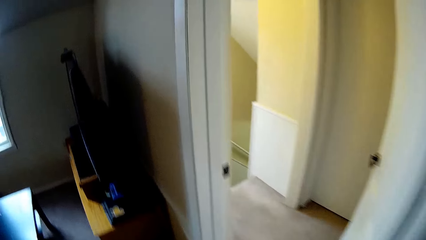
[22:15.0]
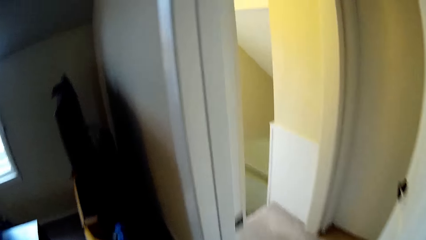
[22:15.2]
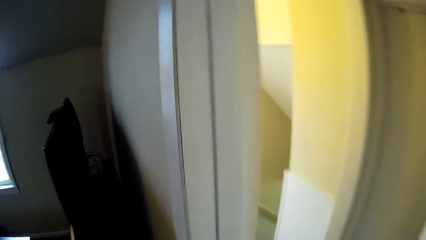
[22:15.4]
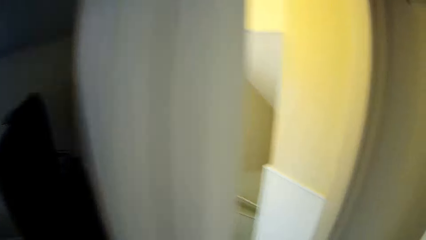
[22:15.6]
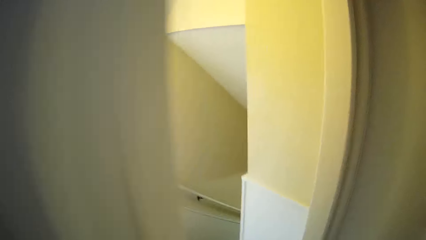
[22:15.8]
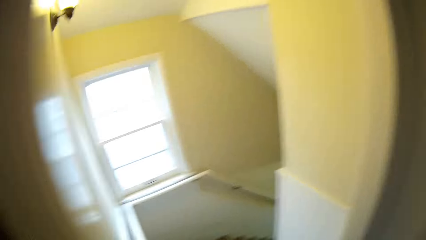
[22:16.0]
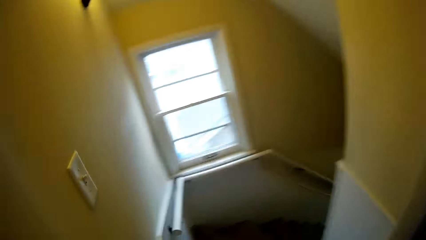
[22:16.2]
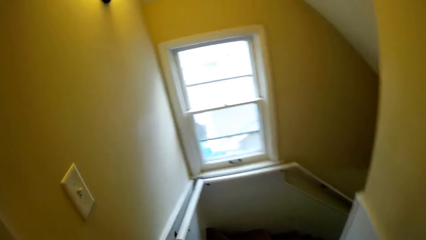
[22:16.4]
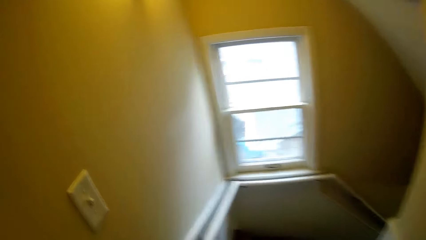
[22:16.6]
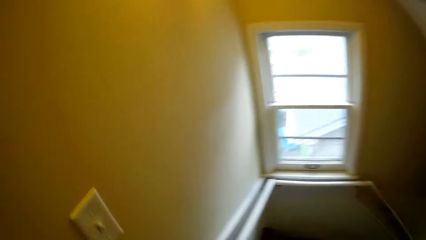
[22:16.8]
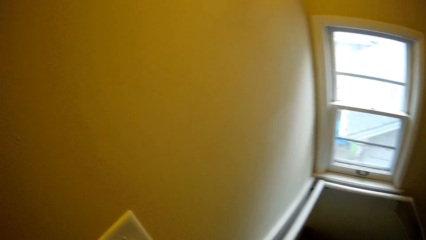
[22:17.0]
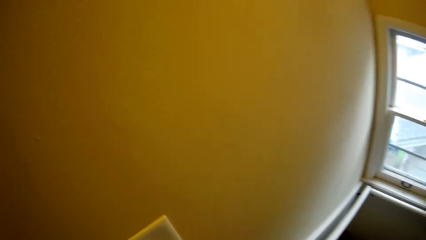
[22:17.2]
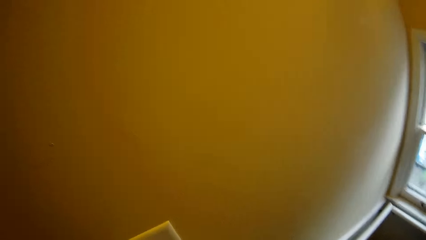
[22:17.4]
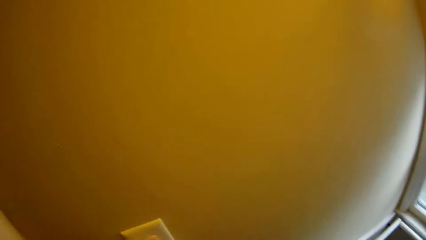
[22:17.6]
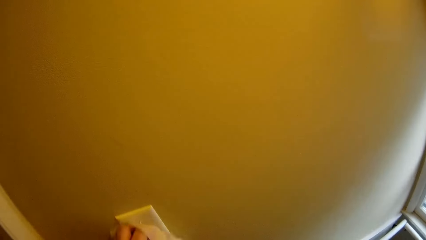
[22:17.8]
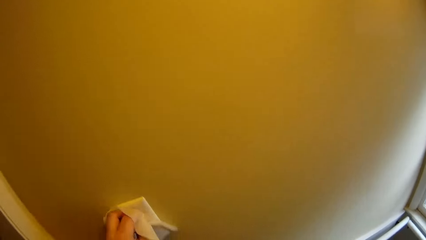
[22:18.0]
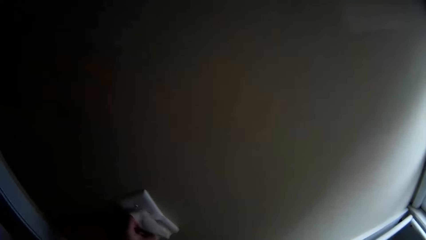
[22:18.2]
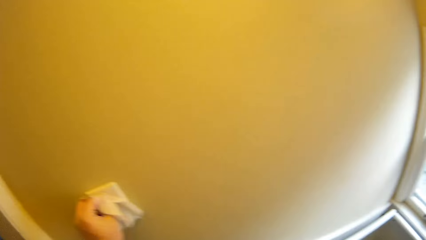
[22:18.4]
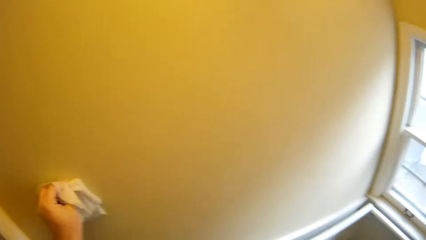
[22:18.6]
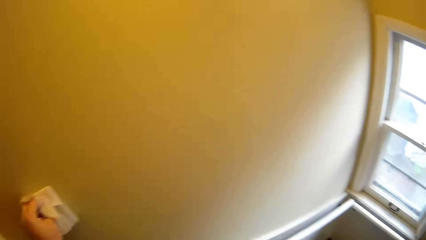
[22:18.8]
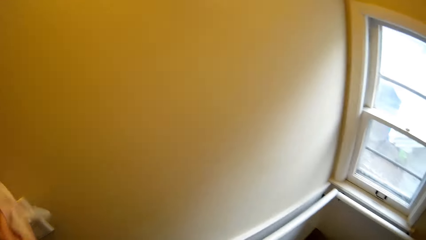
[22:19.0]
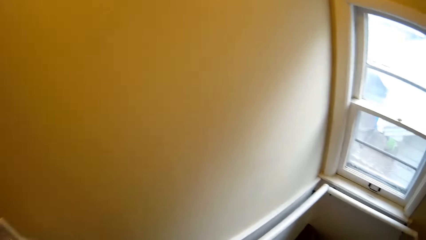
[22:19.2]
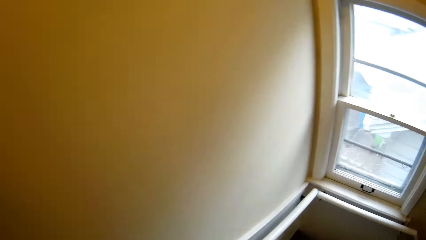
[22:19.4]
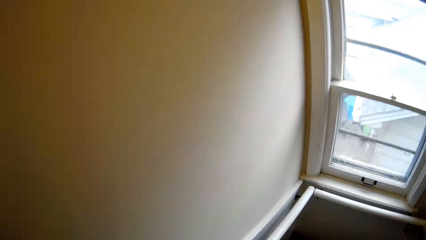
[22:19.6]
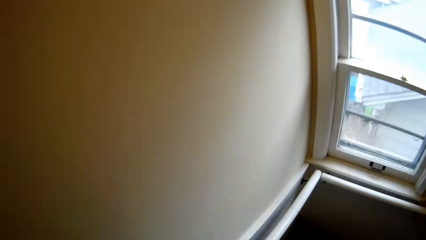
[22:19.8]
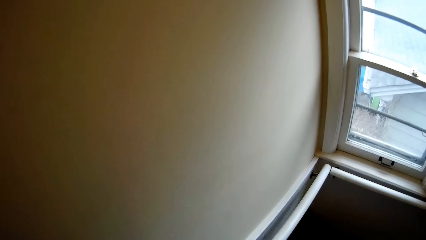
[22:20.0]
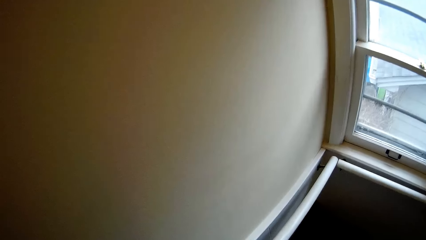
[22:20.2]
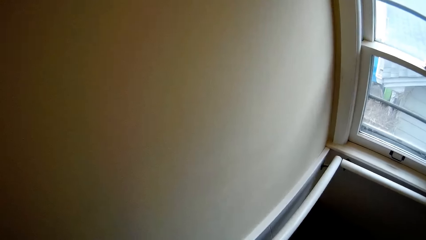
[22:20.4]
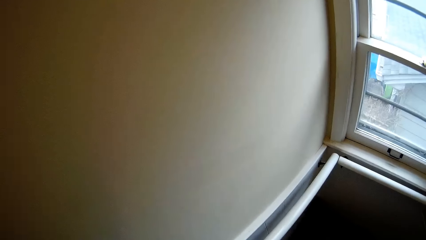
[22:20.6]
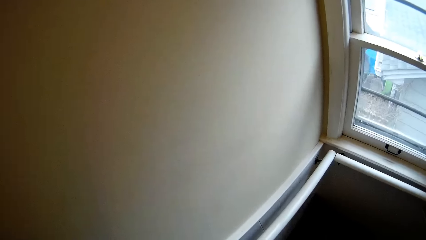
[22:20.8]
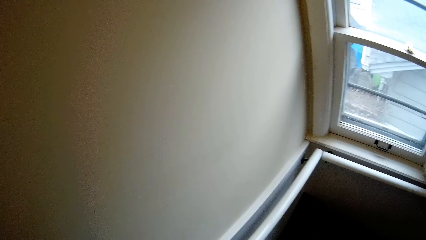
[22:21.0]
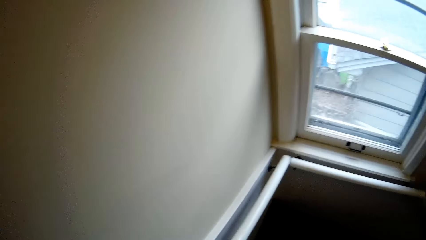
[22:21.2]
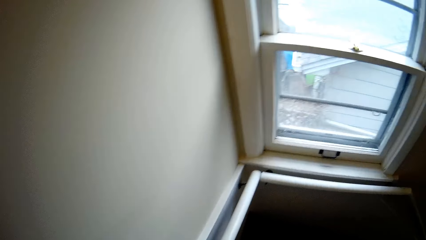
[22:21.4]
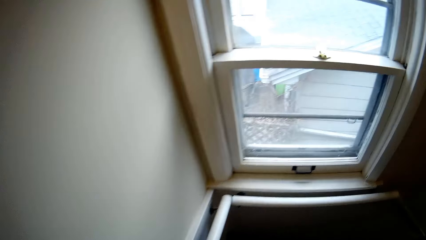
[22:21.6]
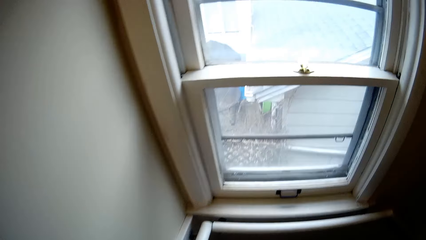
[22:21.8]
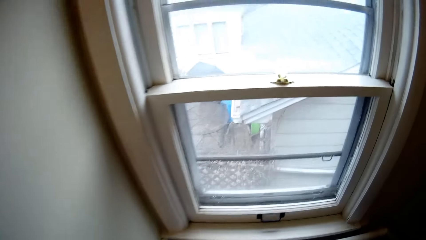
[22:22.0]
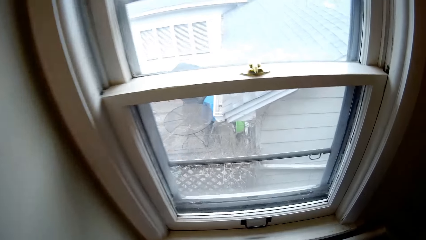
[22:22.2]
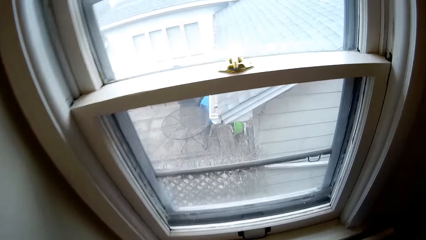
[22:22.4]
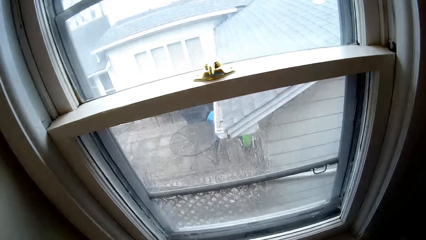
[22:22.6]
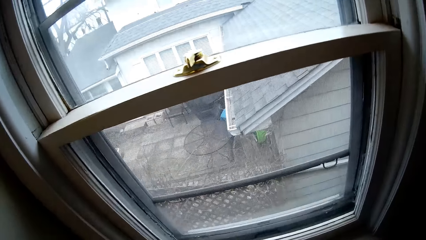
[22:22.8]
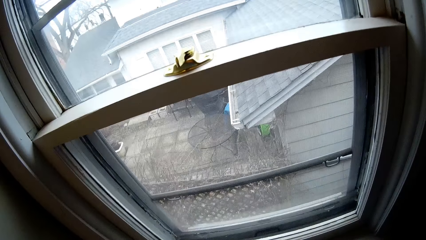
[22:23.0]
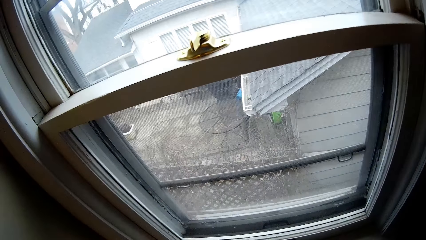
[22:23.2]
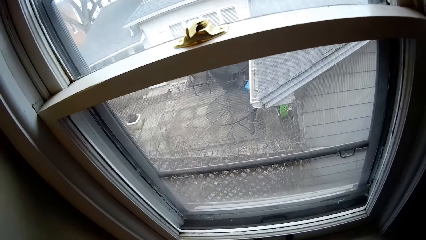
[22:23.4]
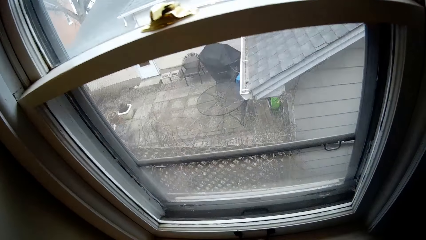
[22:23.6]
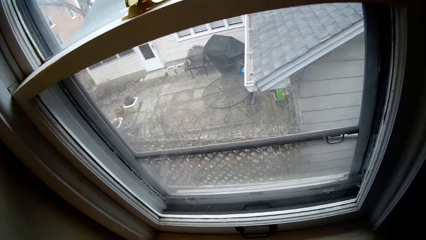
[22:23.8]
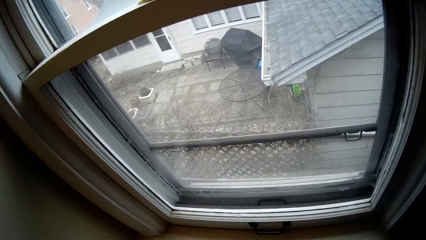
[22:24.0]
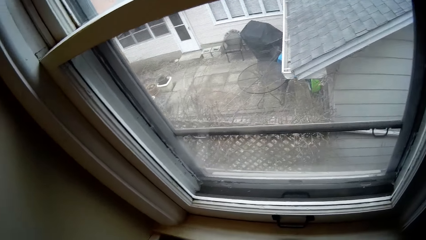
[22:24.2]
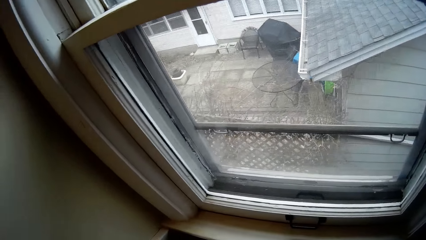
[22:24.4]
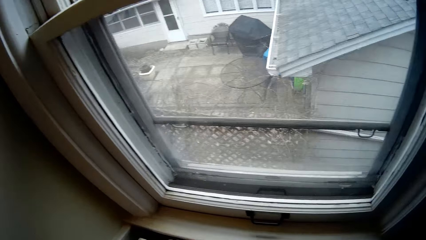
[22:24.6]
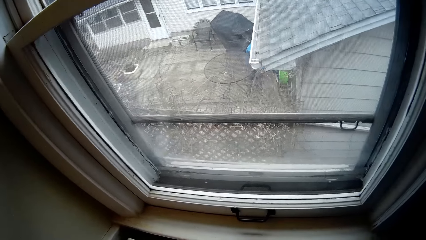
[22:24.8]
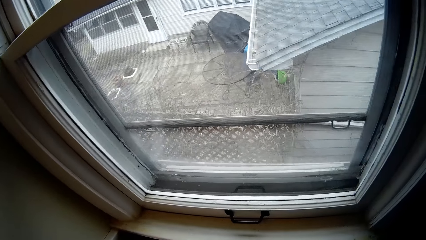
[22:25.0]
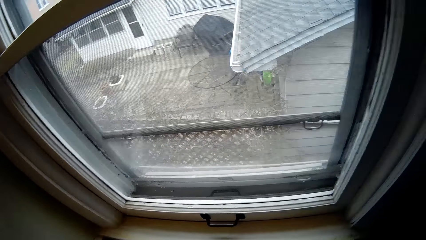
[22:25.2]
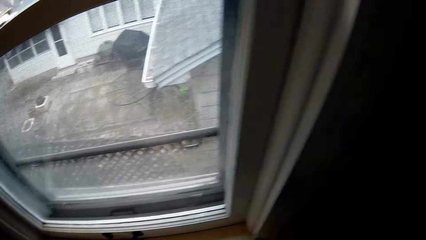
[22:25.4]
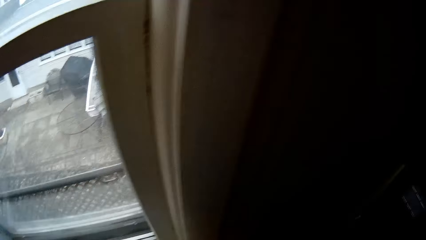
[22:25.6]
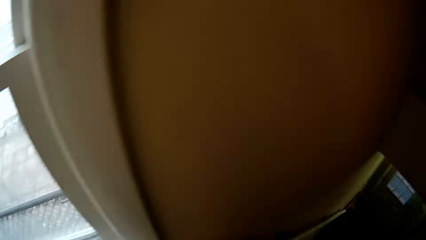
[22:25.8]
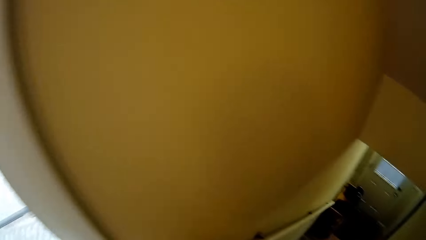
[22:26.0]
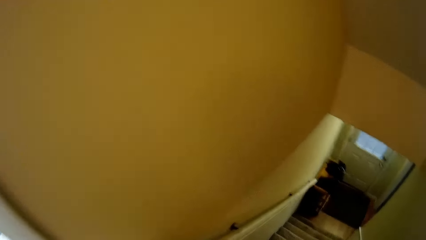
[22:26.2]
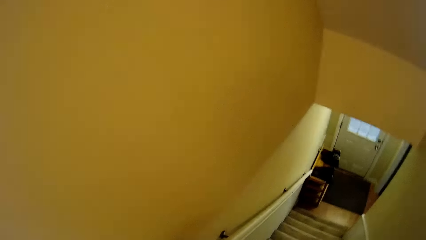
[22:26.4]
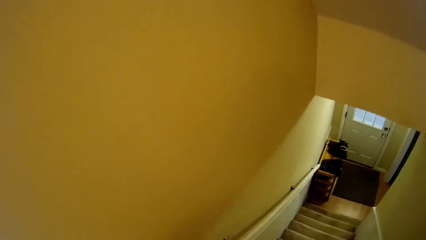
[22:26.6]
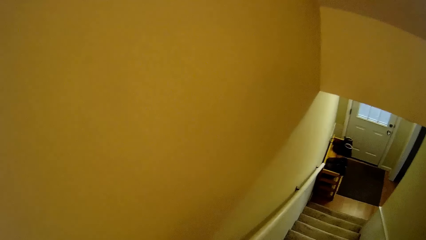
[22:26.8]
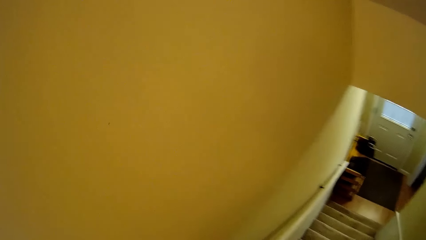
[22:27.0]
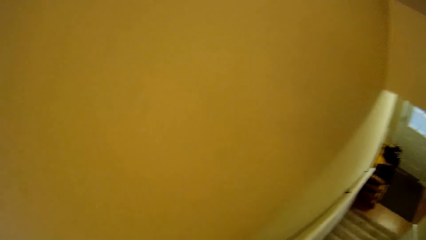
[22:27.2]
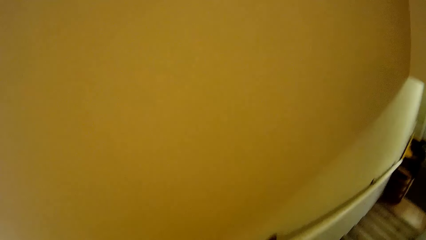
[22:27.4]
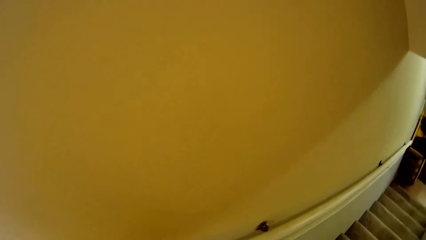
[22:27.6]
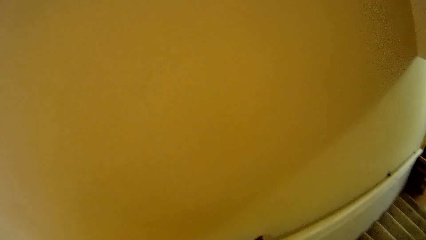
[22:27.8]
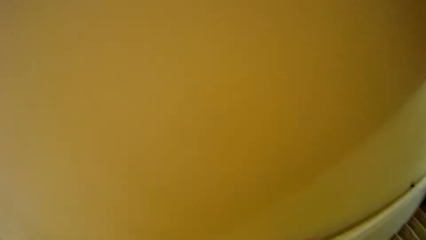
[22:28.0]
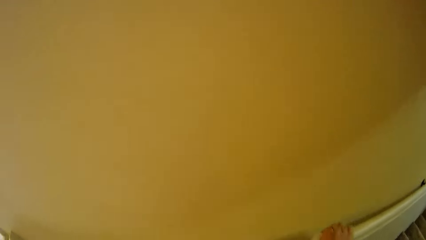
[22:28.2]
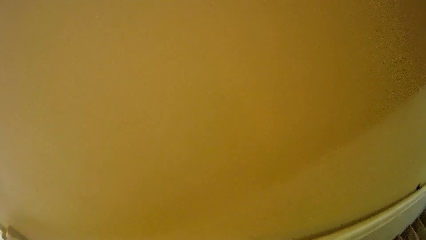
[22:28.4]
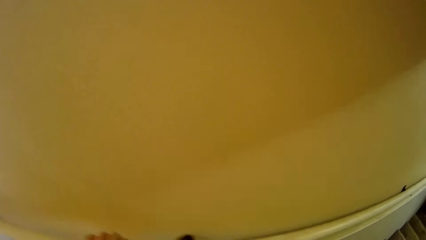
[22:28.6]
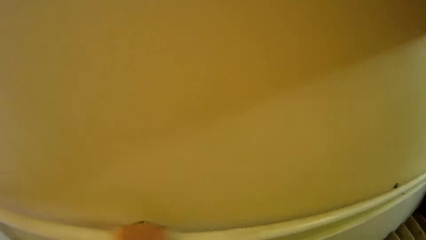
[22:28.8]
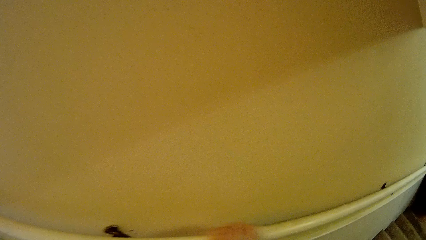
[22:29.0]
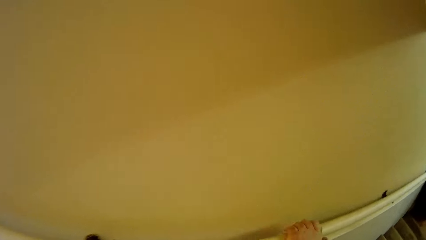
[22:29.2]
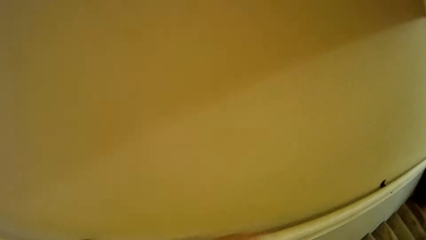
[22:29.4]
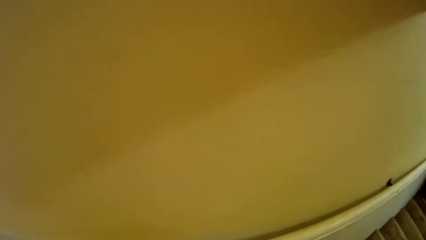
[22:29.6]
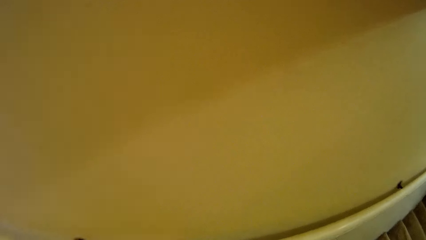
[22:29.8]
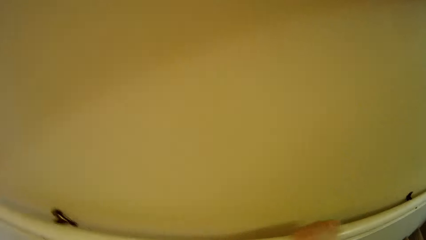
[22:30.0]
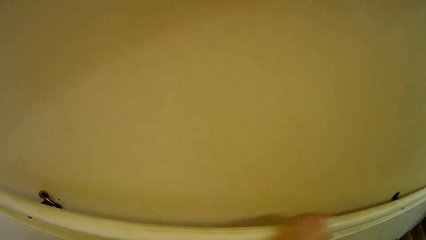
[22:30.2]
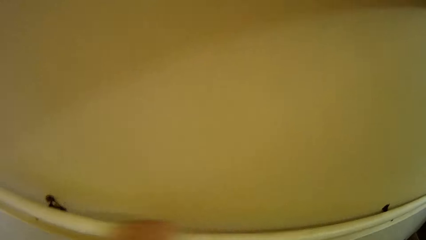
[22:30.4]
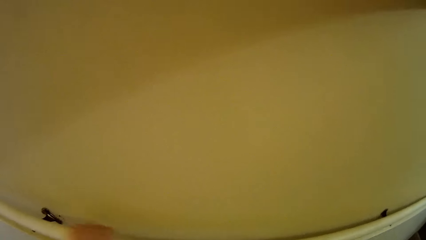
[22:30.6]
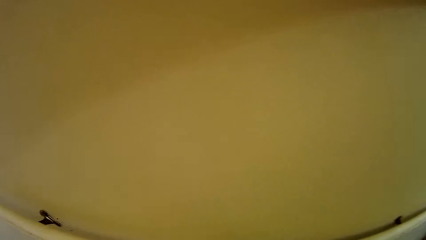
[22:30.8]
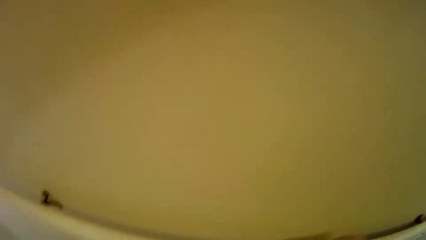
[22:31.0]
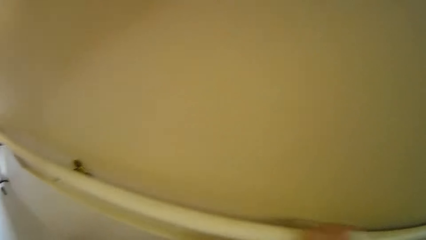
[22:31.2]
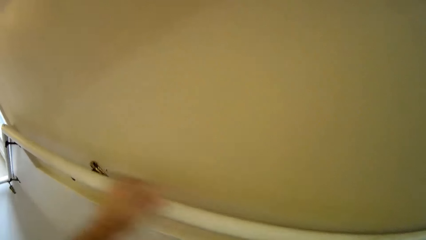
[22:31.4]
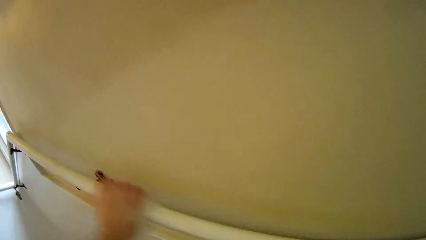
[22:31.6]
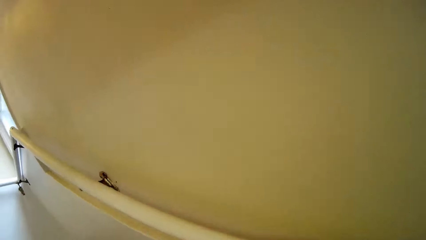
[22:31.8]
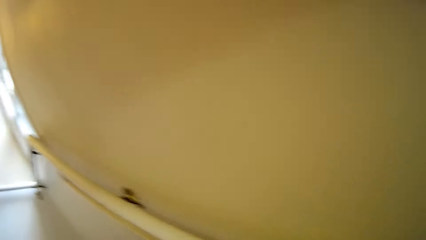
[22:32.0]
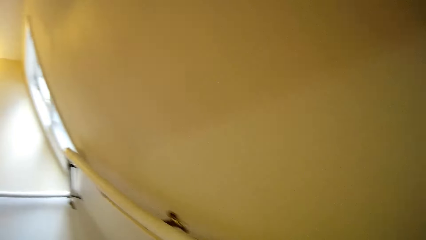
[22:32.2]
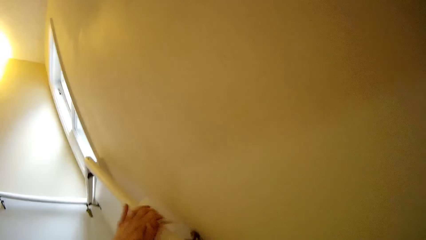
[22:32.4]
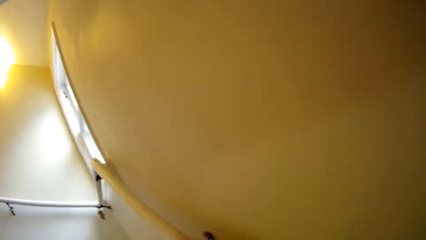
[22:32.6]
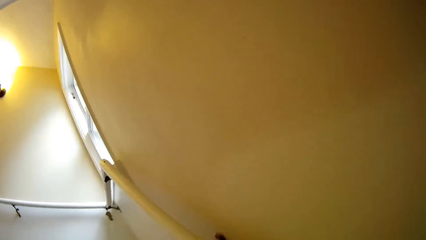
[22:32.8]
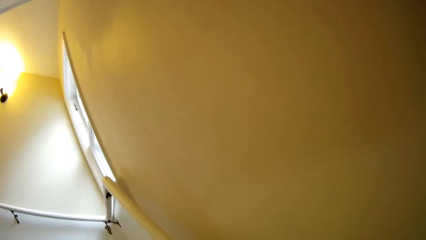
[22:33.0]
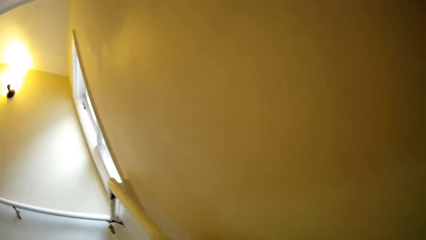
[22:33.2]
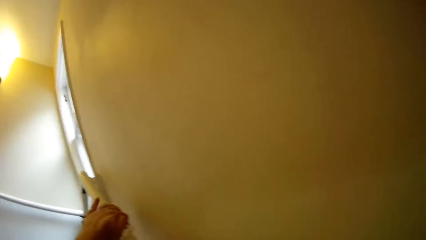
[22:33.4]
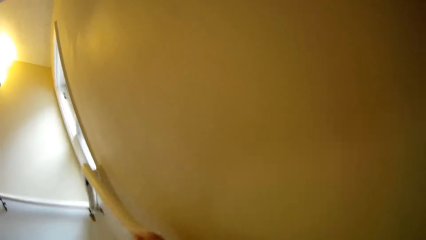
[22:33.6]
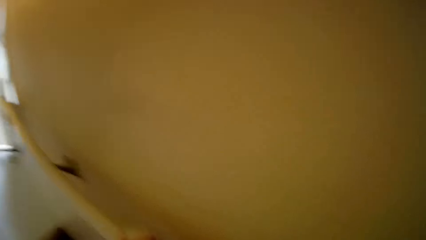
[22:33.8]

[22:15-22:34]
The camera wearer wipes the light switch. They wipe the staircase handrail. They descend the staircase. They wipe the staircase handrail. They wipe the stairs rack.
